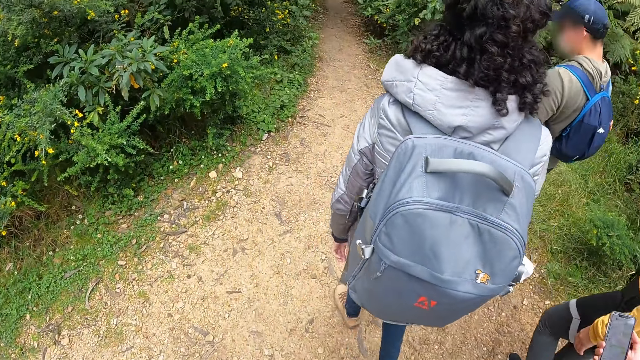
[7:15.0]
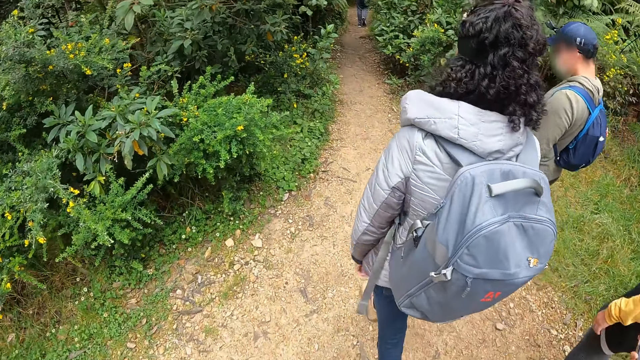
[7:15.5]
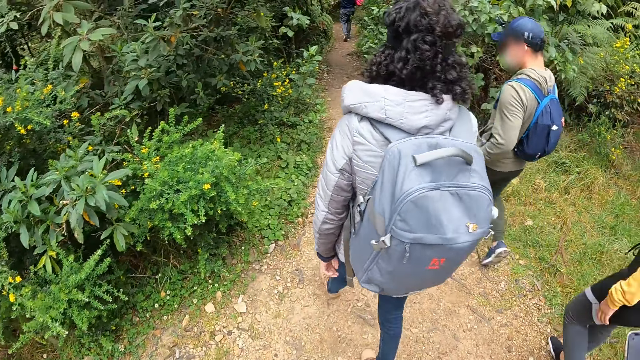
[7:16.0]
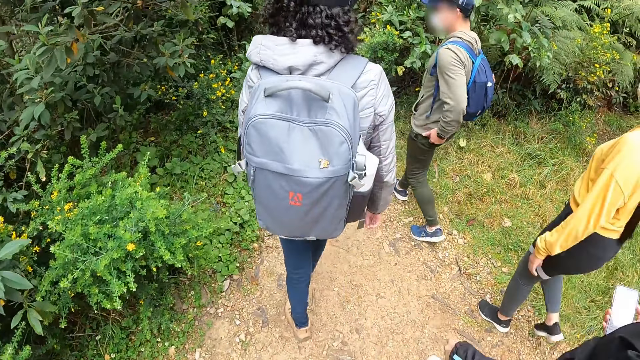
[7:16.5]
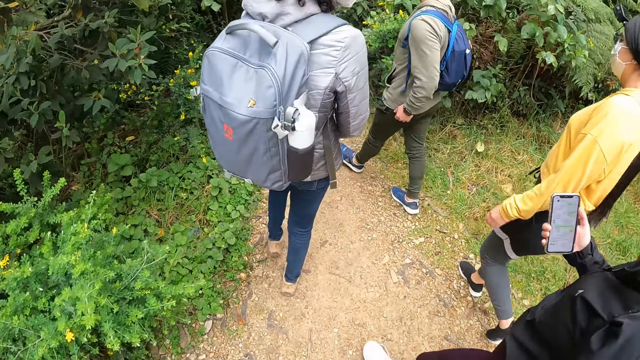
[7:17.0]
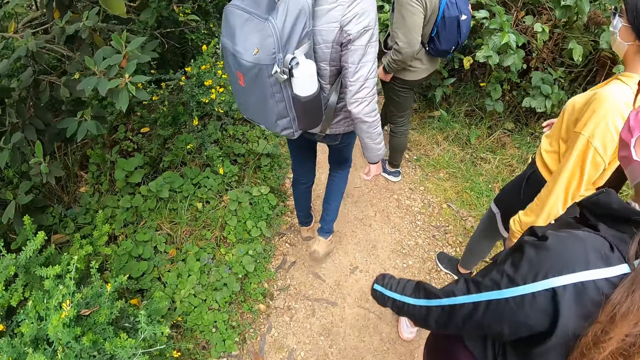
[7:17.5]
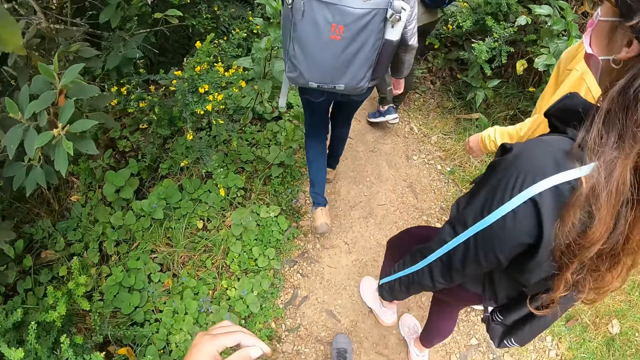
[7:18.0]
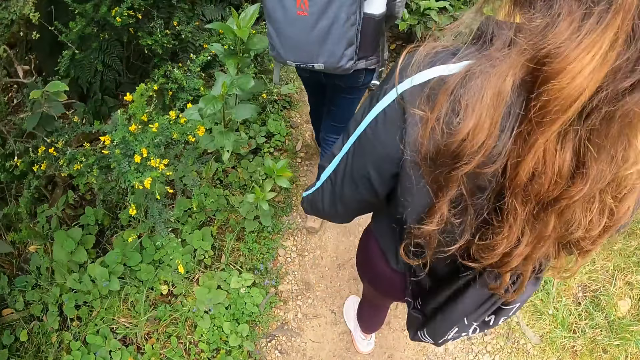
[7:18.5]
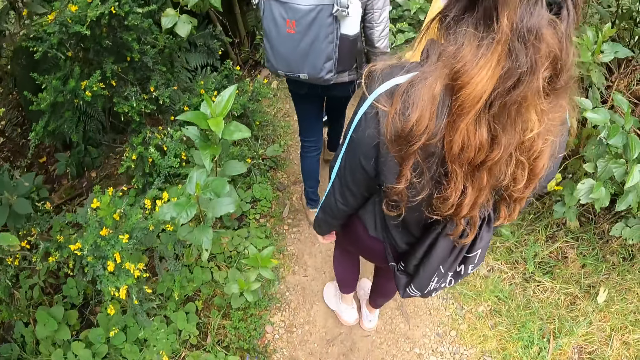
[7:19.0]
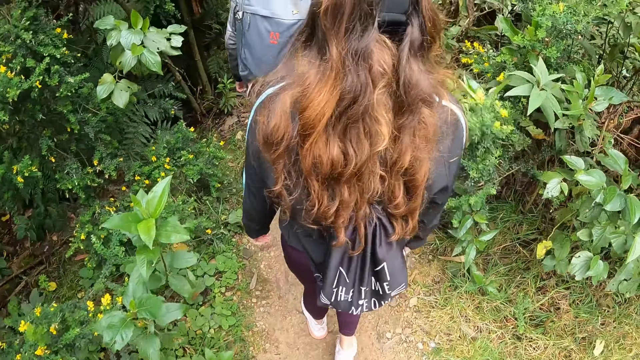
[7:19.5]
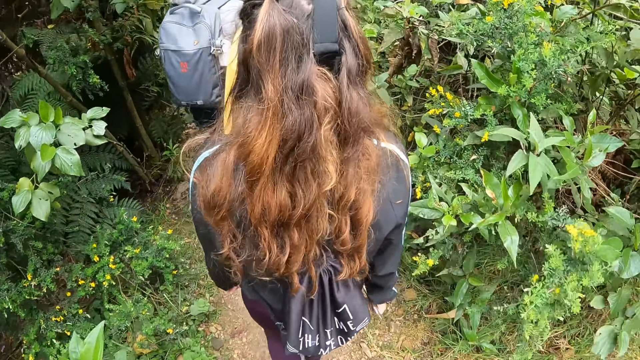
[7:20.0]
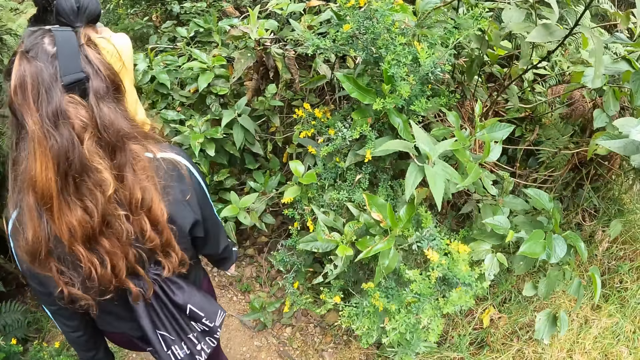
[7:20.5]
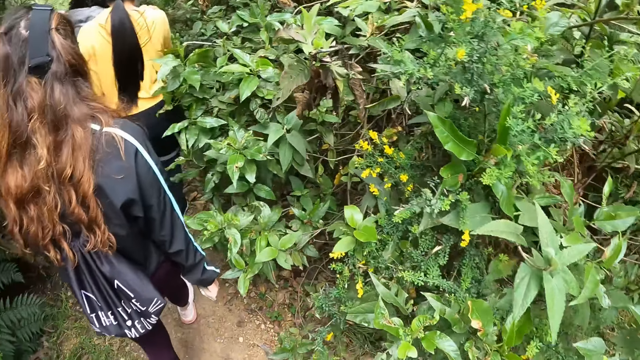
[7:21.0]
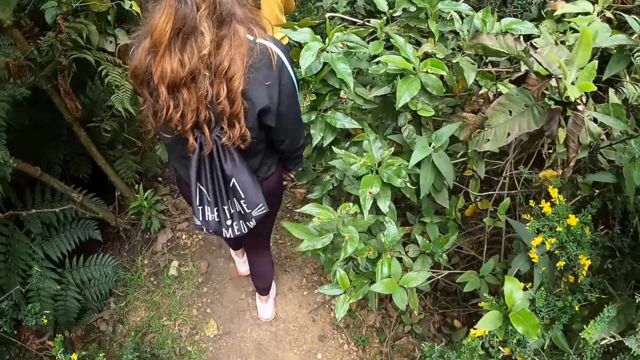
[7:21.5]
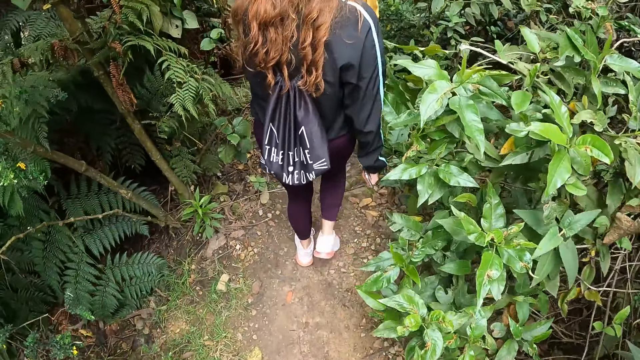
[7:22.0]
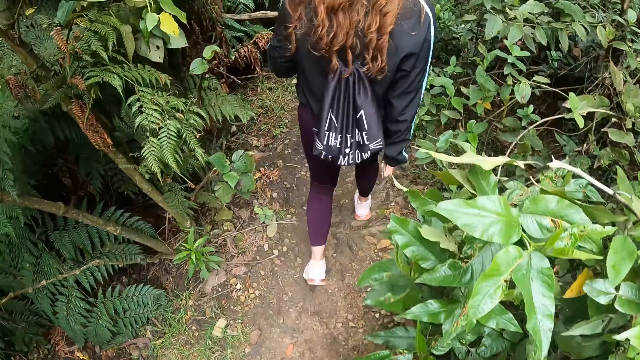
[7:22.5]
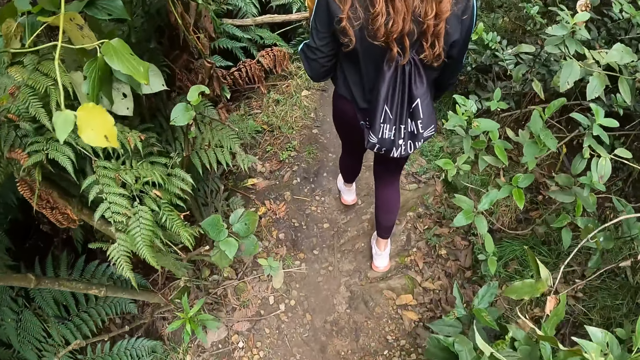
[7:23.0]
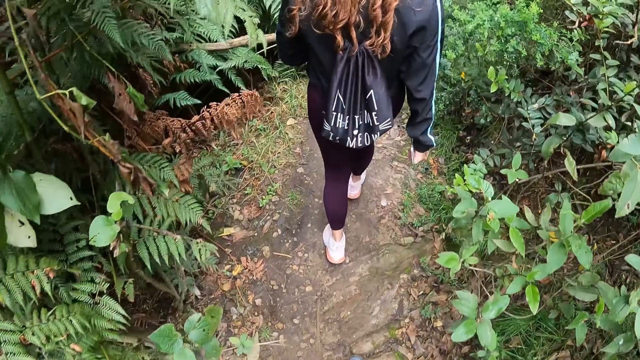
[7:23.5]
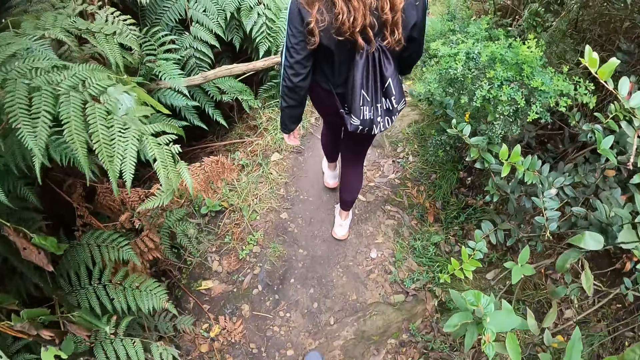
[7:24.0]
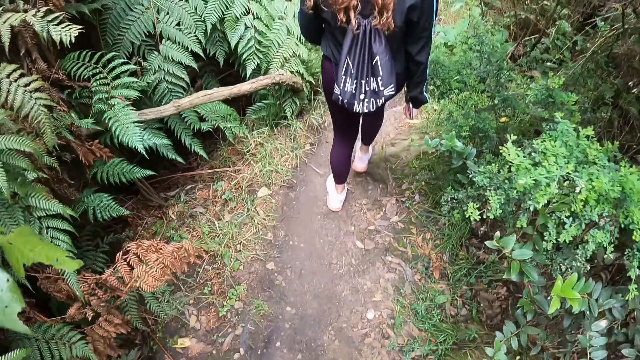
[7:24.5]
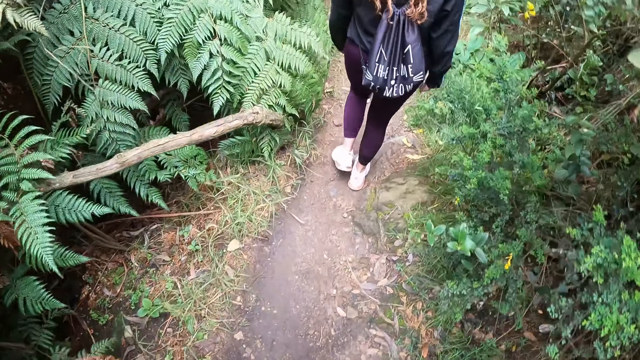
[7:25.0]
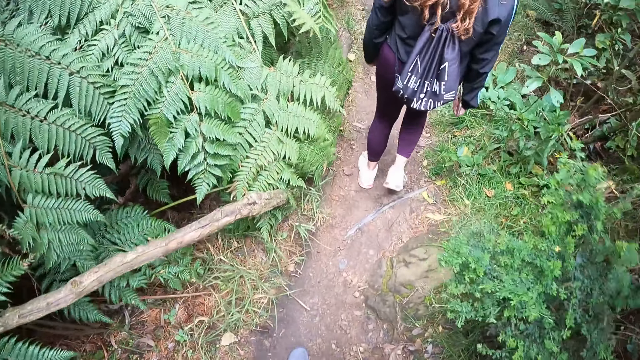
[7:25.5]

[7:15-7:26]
The man puts his left hand in his left pocket. The woman walks in front of the camera wearer.

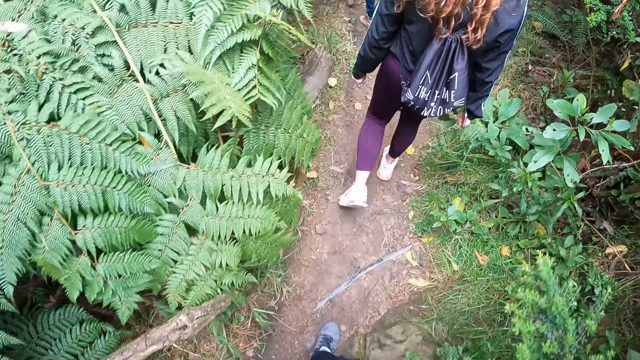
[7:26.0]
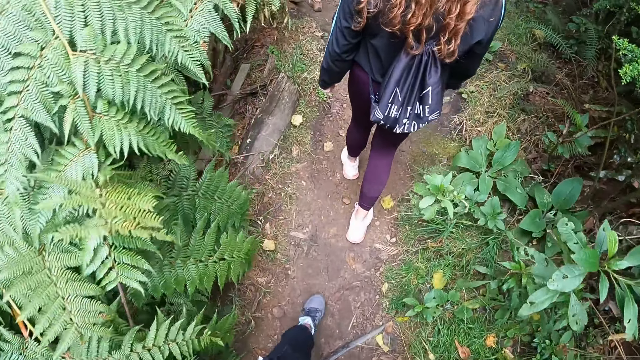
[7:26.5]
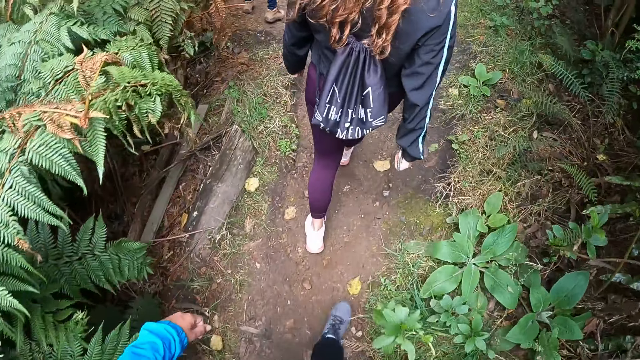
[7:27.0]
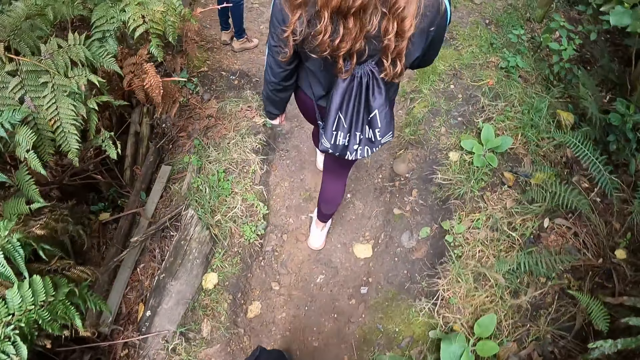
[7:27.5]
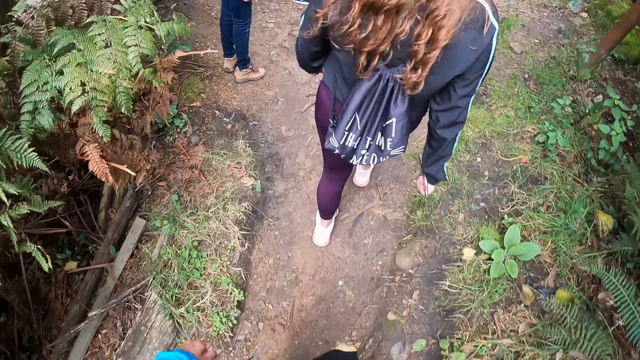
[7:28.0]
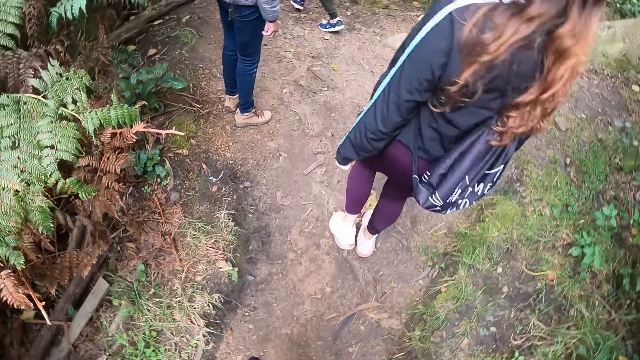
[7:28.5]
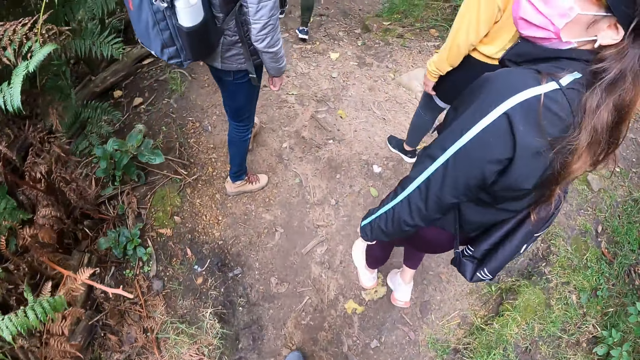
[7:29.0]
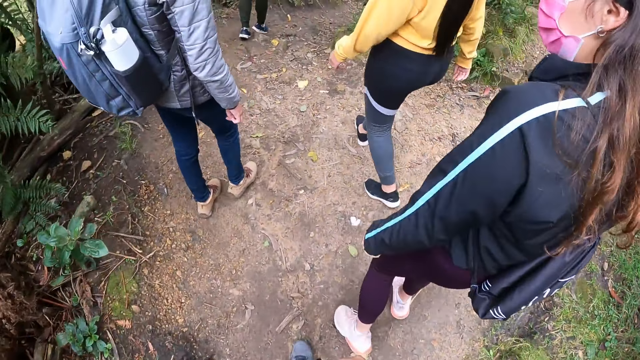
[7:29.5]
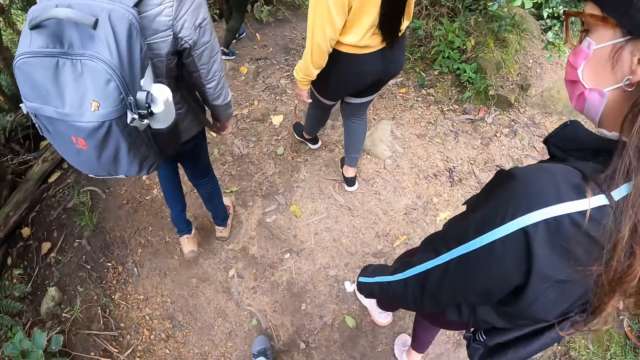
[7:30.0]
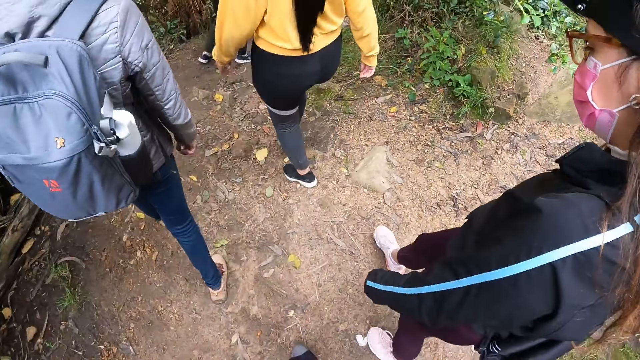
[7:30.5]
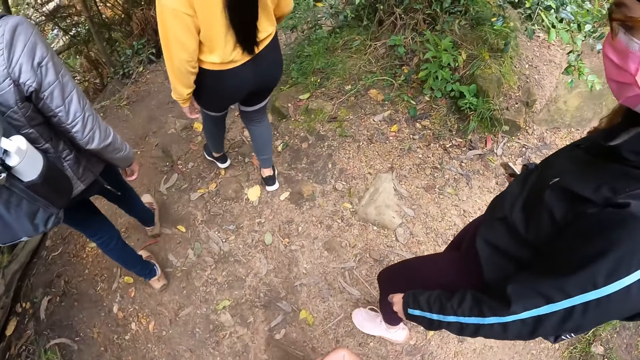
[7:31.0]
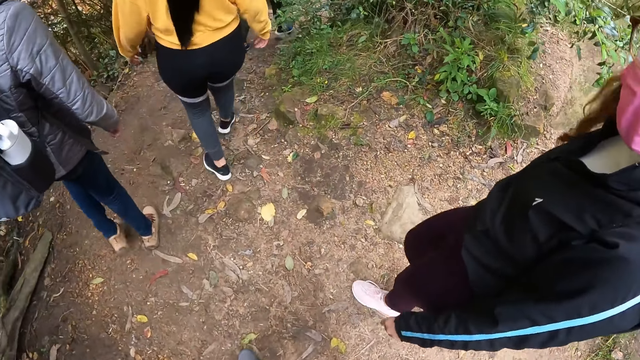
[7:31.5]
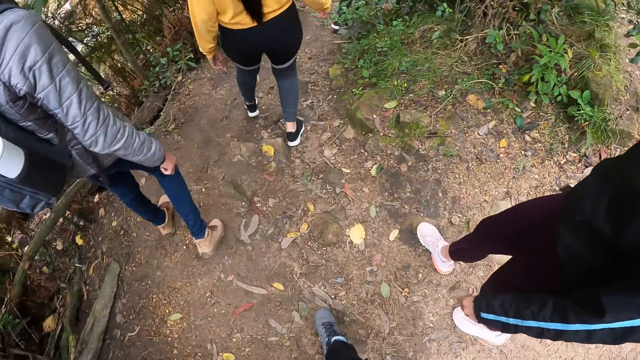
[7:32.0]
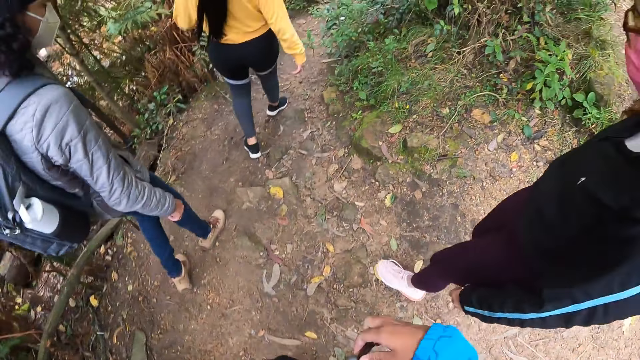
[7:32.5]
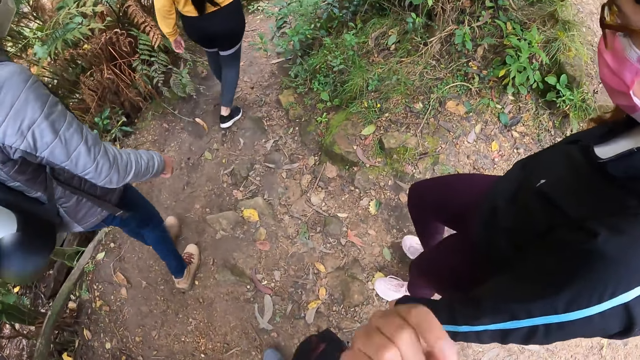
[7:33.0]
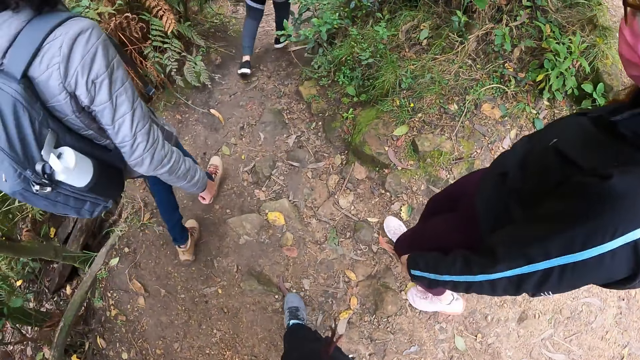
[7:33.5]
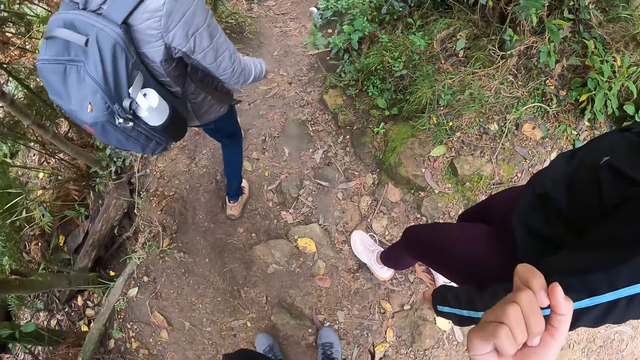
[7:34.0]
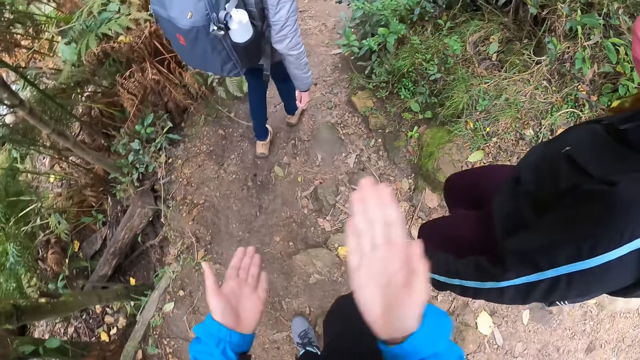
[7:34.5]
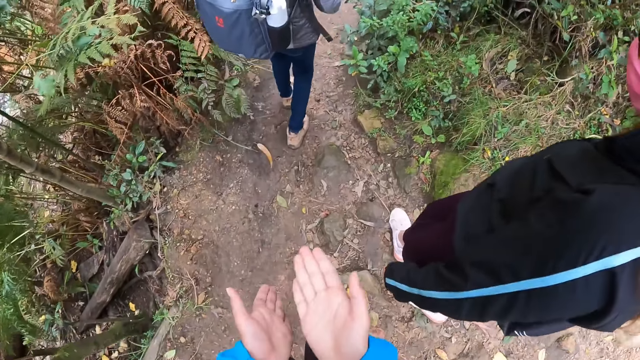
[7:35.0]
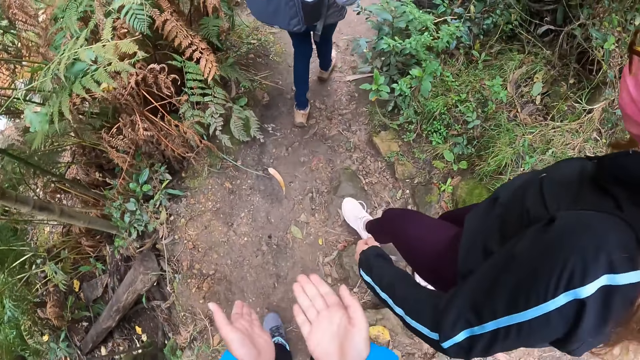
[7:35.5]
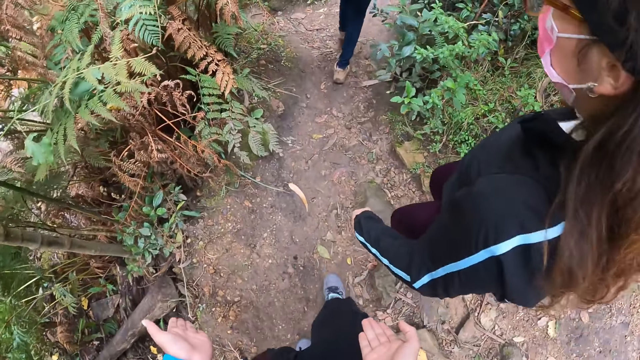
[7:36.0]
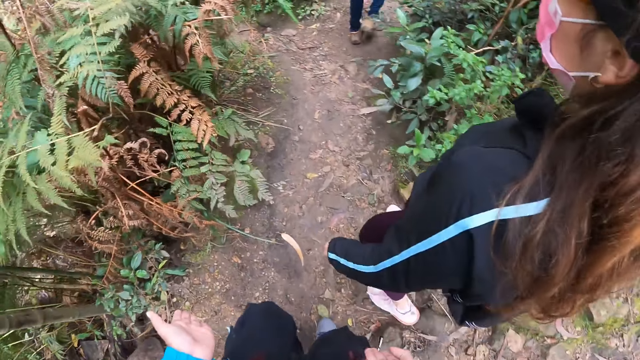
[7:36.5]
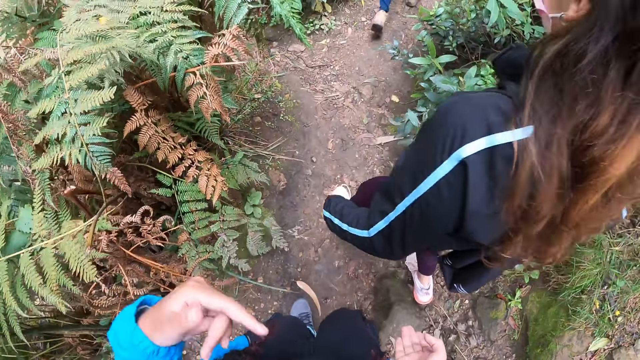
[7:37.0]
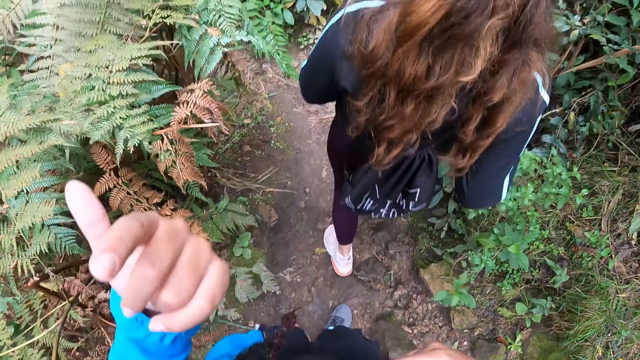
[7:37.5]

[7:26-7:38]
A person looks behind. The camera wearer interacts with a woman, another woman and a third woman. They move the hands.
